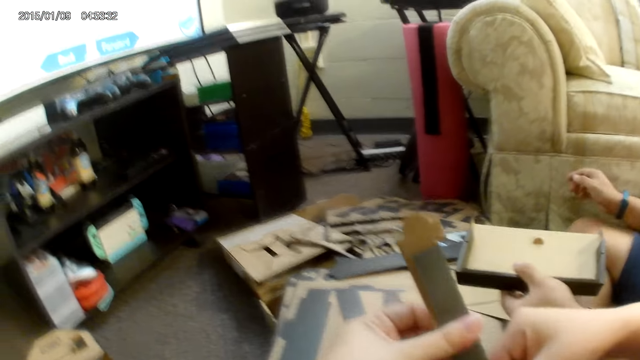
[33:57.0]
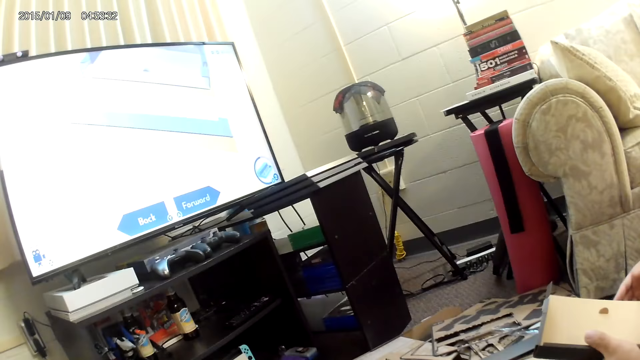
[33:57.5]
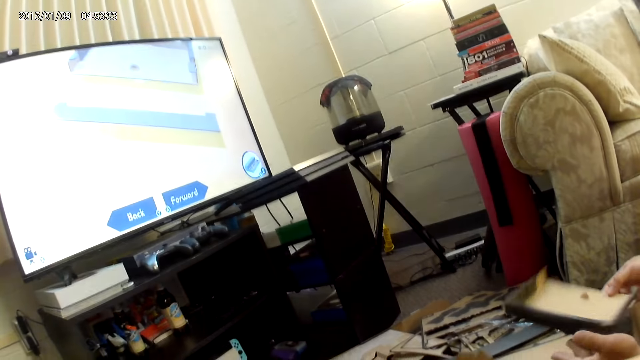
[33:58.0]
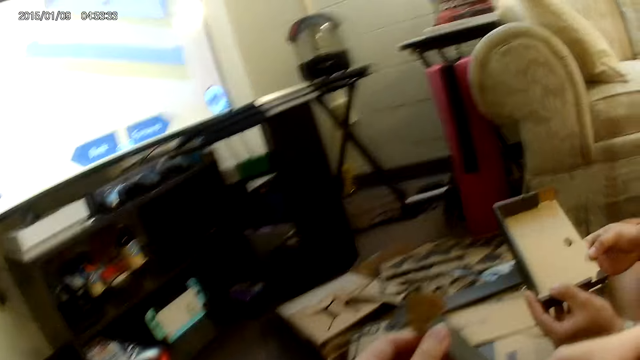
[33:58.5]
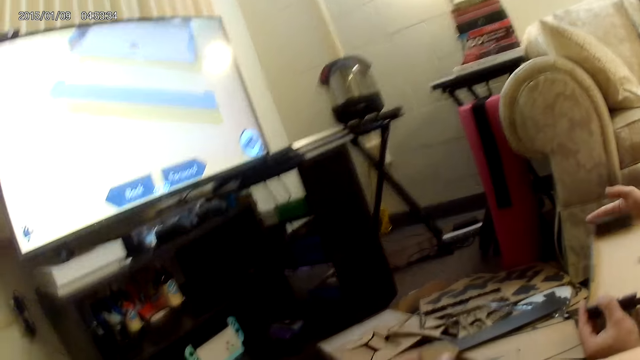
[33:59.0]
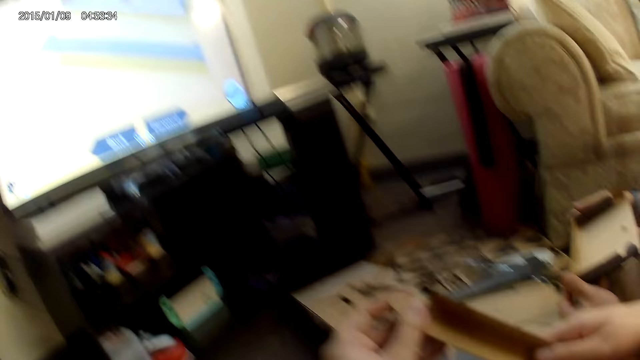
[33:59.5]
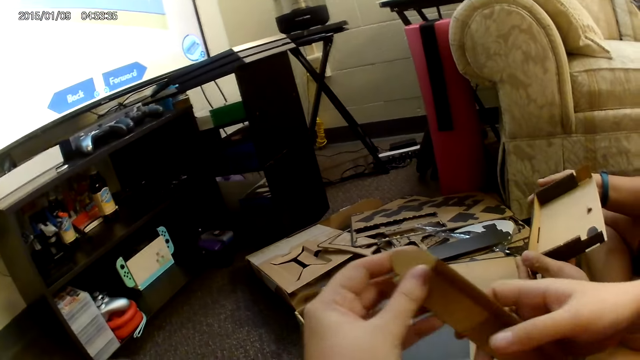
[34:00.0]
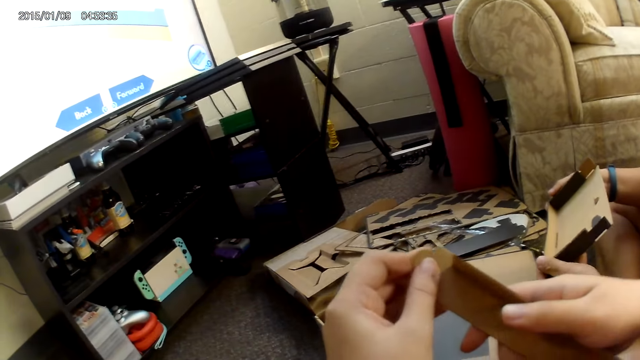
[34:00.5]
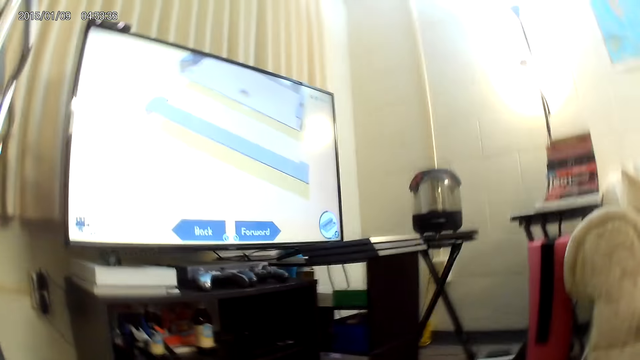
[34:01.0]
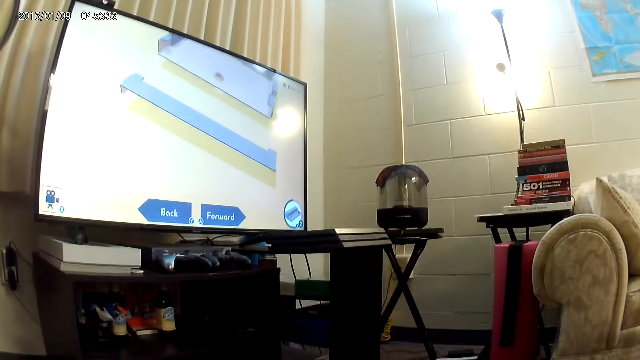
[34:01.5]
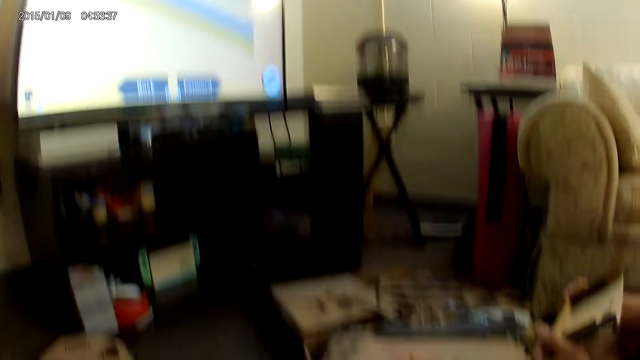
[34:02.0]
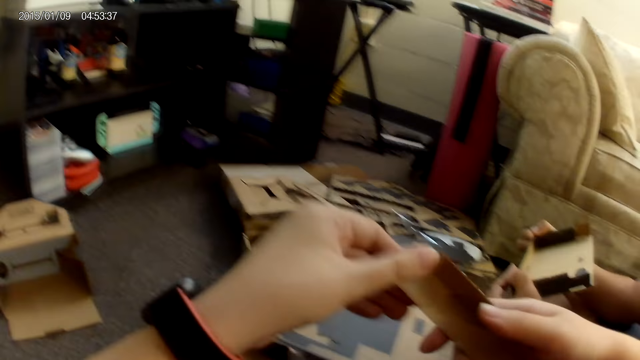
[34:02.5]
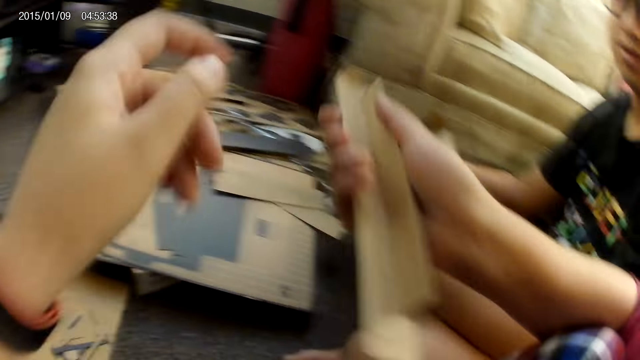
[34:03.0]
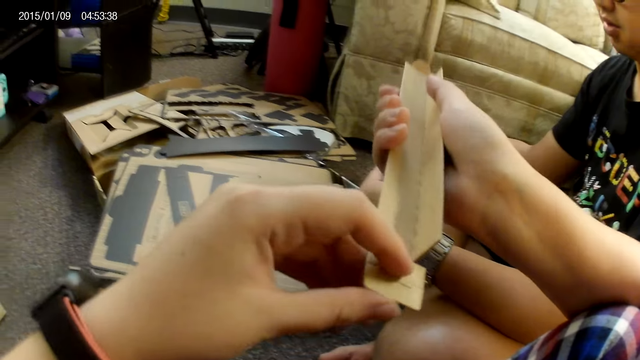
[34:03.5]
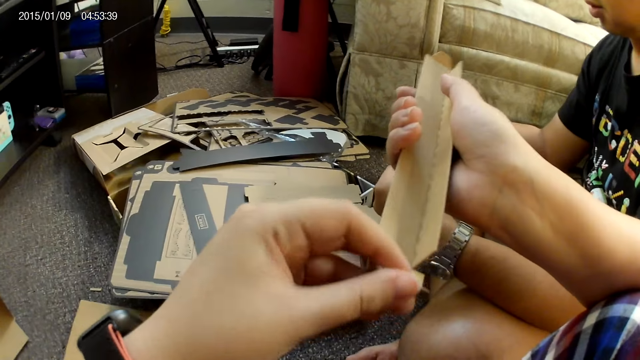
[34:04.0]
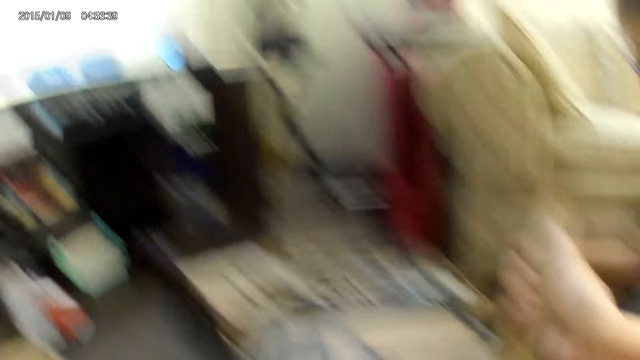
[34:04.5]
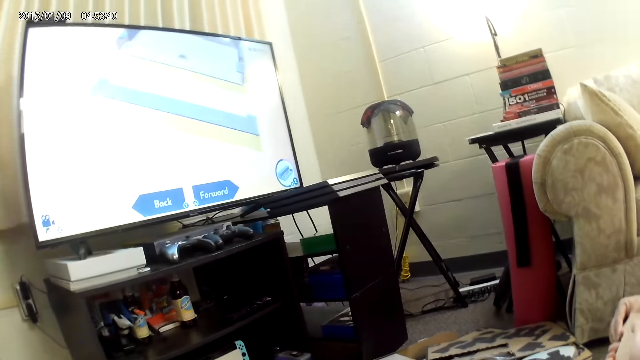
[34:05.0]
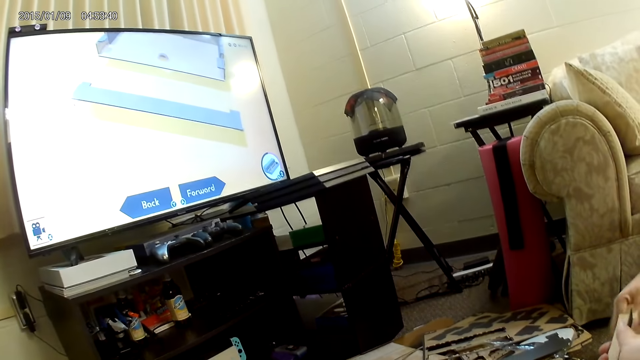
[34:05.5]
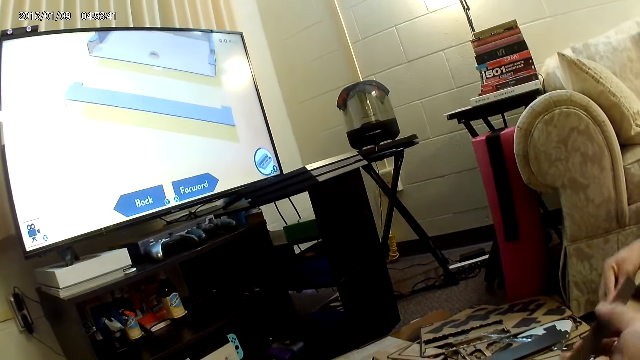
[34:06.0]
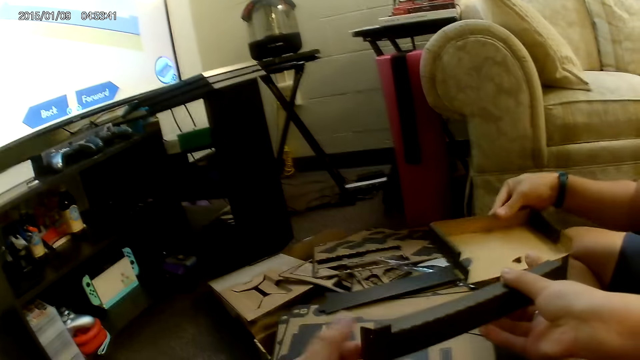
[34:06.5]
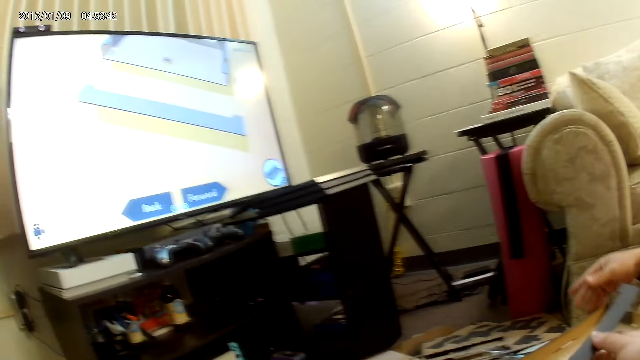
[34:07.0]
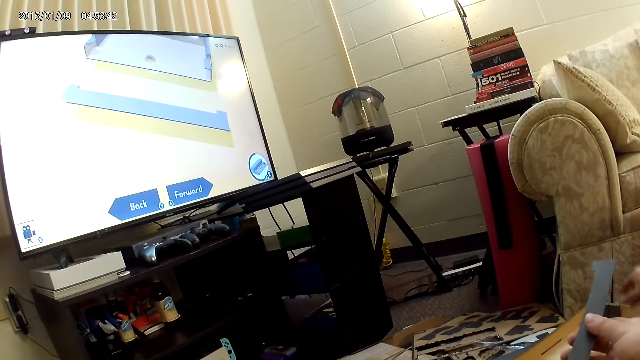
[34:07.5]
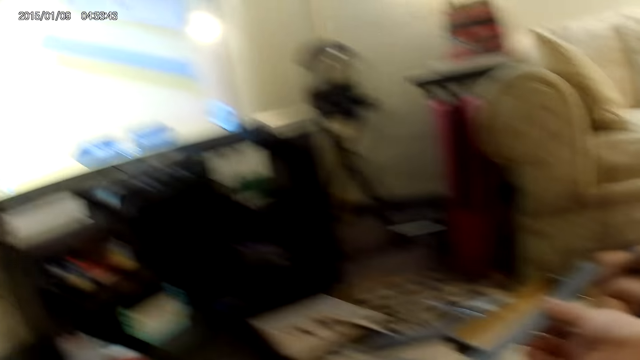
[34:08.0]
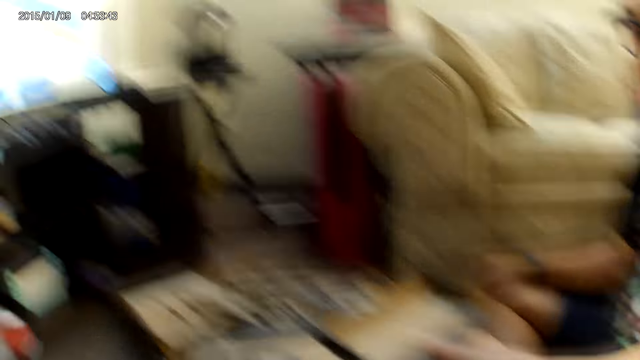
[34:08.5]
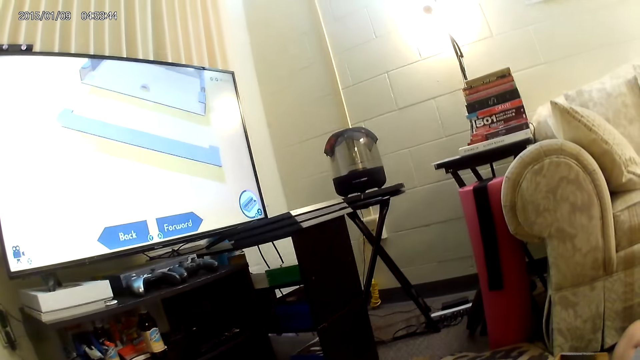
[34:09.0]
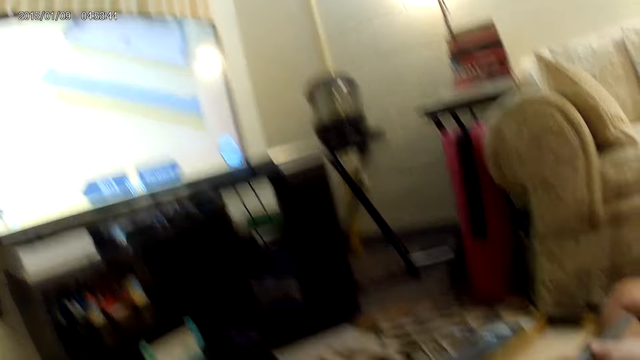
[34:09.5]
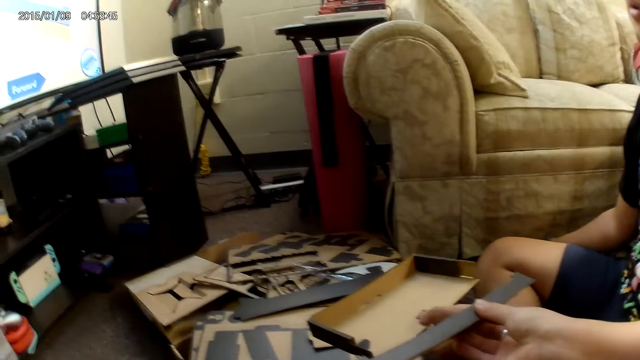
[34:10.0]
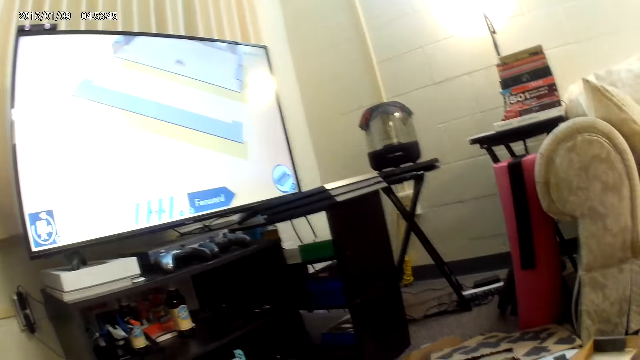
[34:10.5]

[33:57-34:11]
A person holds the cardboard with both hands. The person removes his right hand from the cardboard.

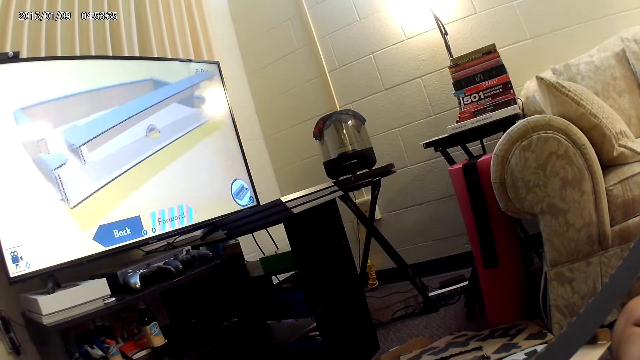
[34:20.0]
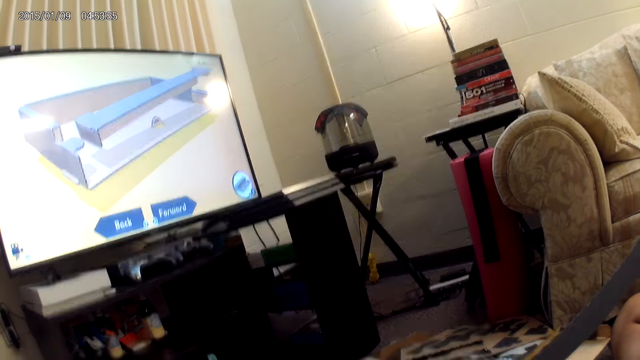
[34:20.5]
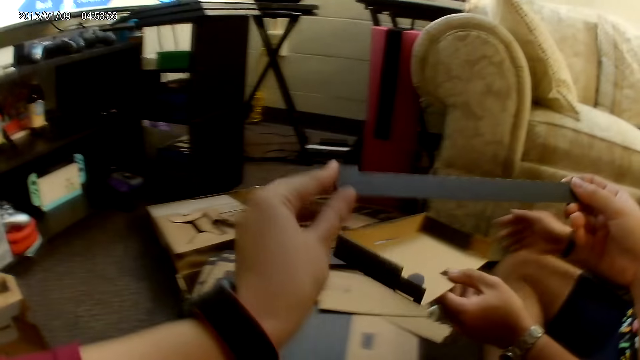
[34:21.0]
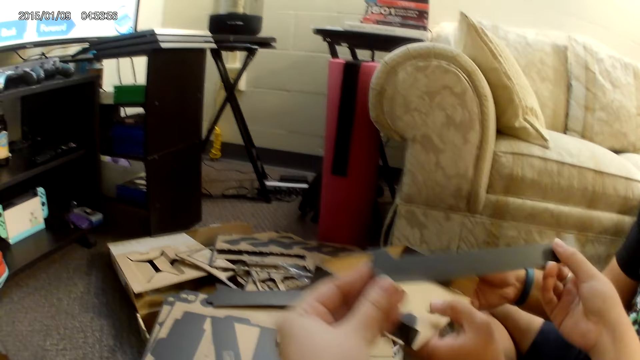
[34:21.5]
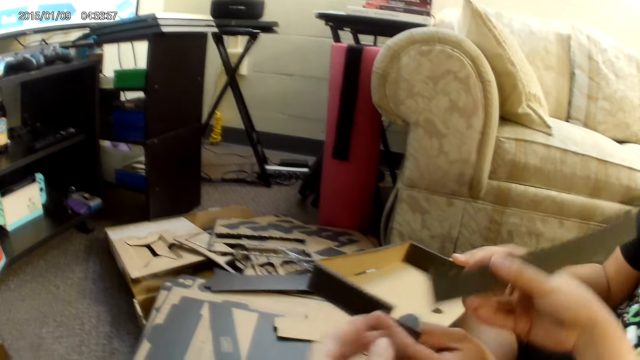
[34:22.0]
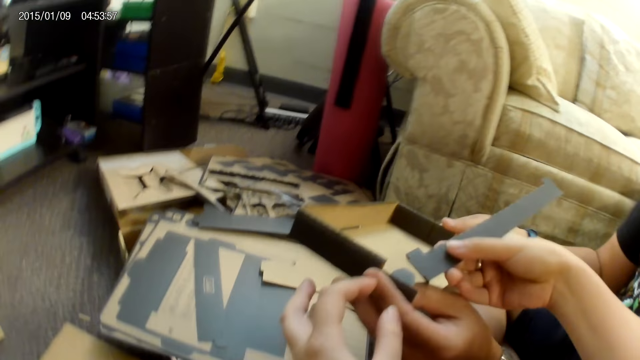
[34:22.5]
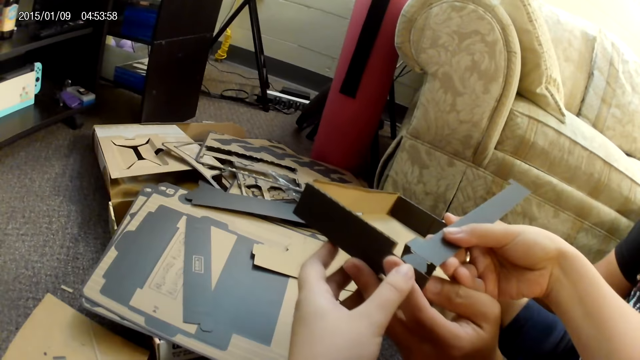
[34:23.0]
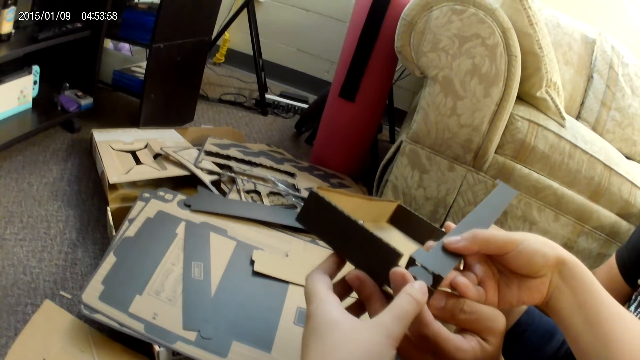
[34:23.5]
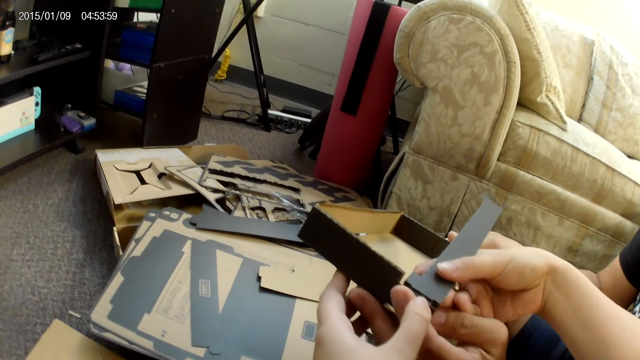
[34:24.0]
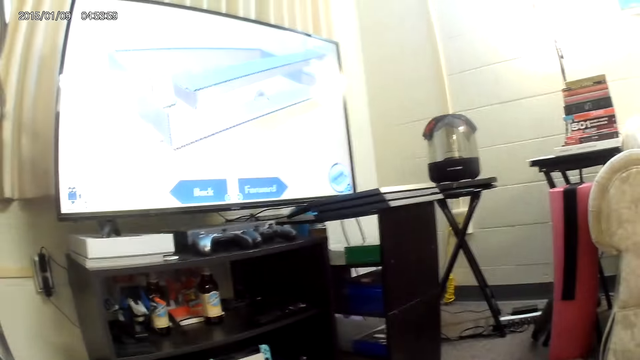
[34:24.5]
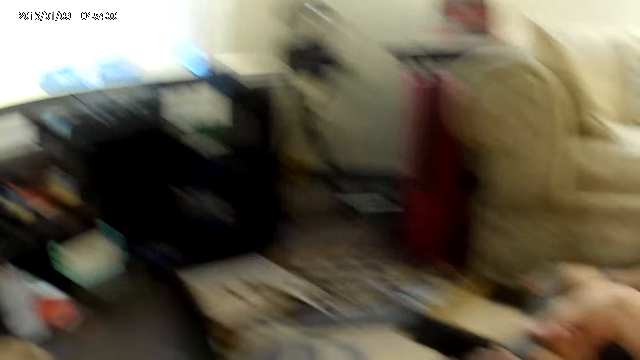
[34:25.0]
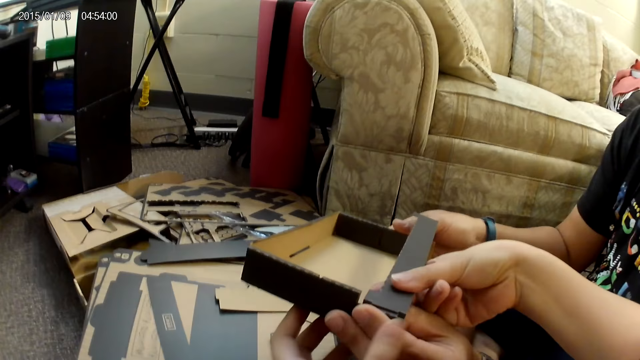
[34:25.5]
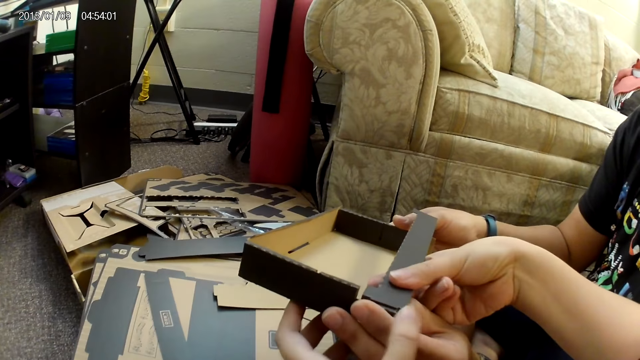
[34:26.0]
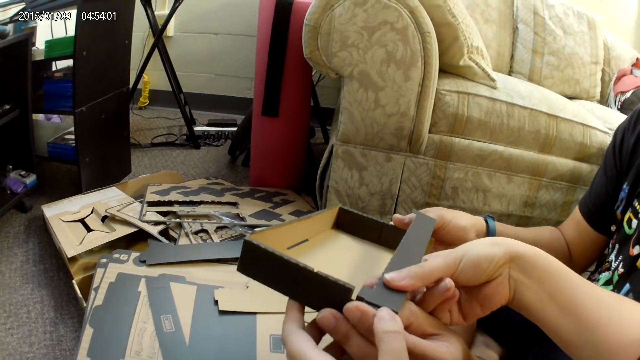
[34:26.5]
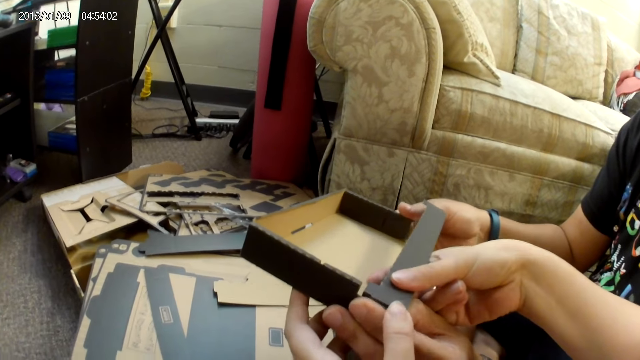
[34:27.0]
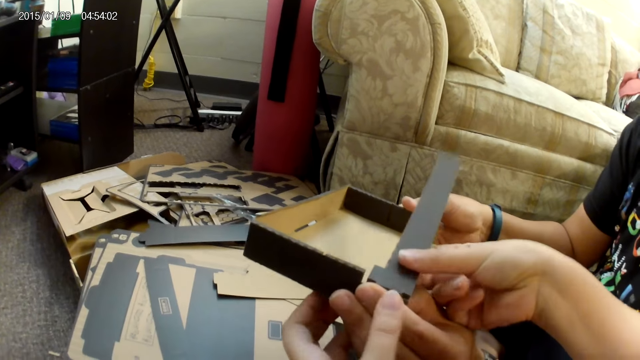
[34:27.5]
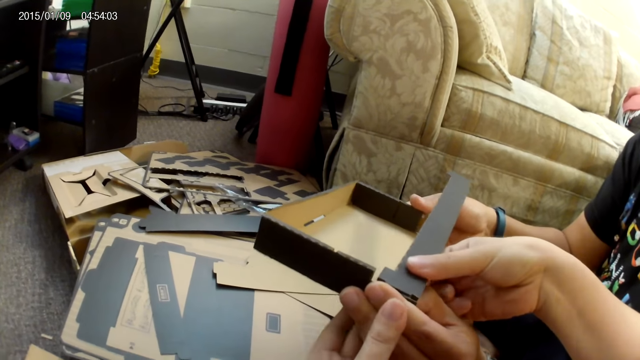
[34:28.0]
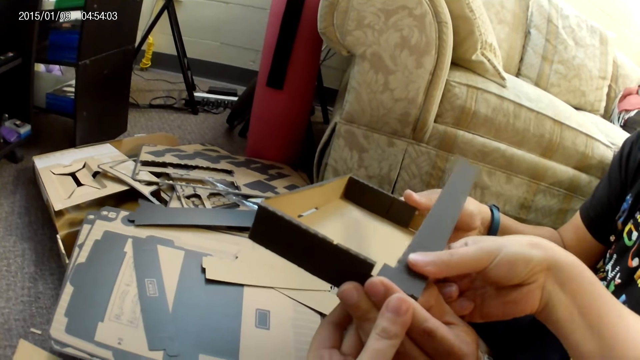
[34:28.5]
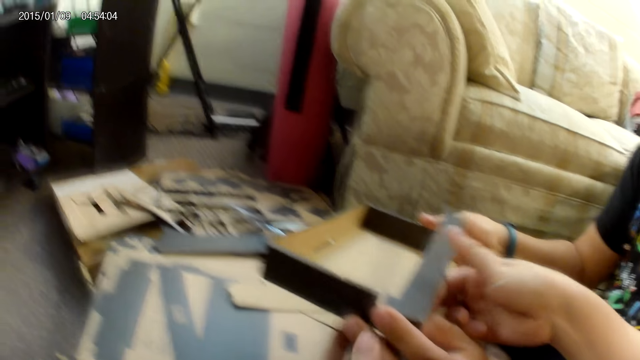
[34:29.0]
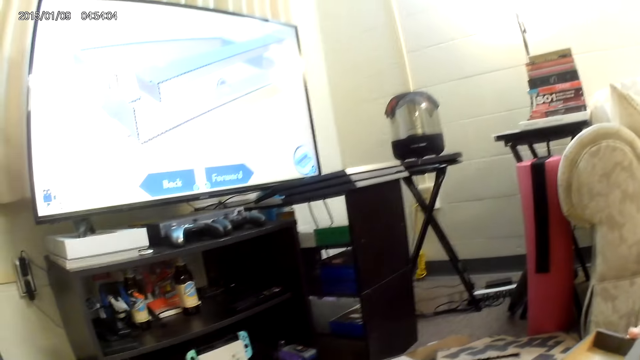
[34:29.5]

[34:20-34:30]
A person holds the cardboard with both hands. The camera wearer assembles the cardboard on her hand with the cardboard with the person with both hands. She attaches the carton to the box.
